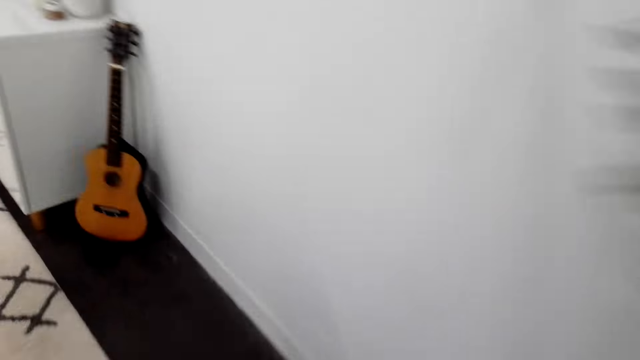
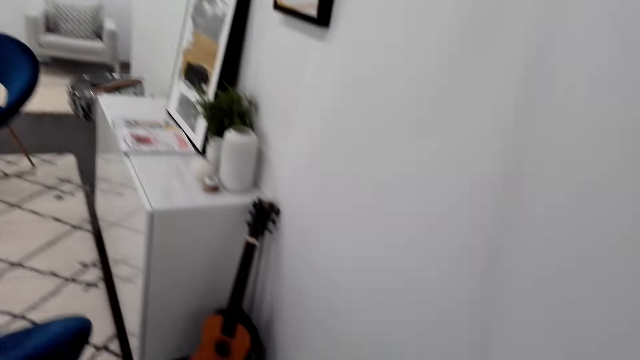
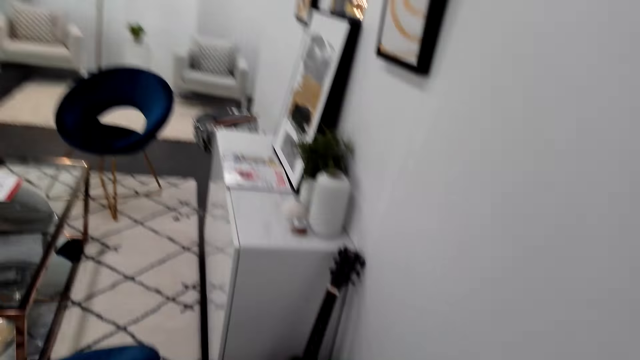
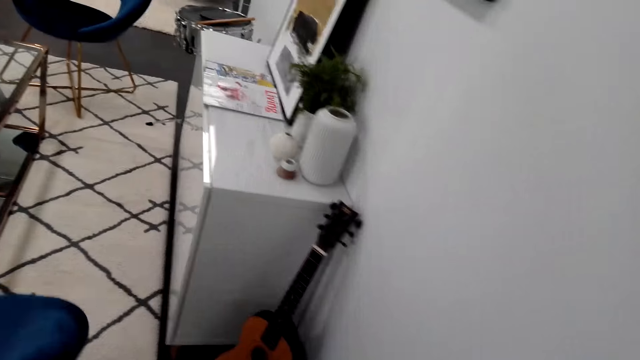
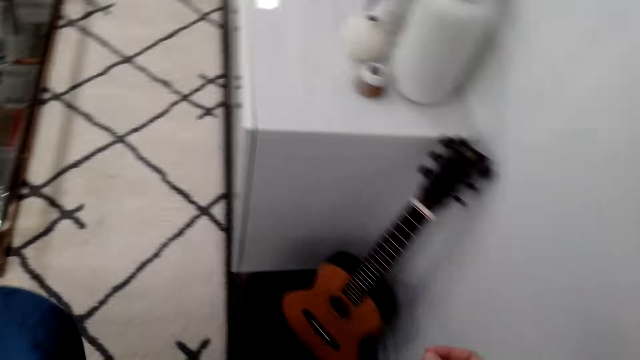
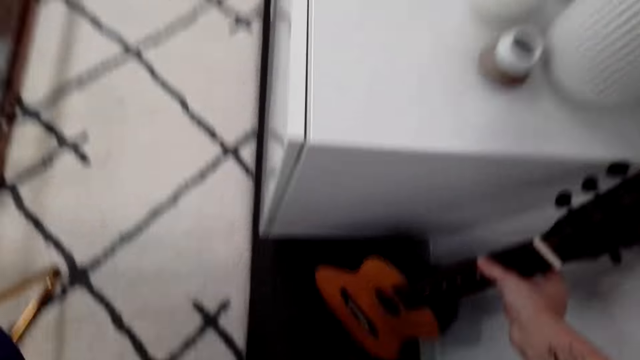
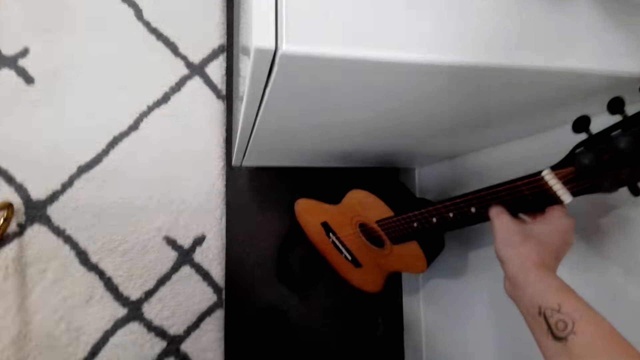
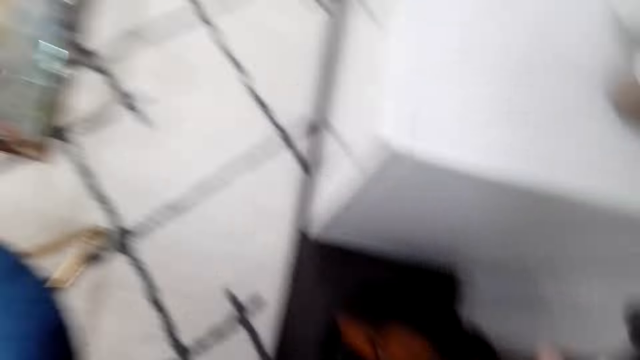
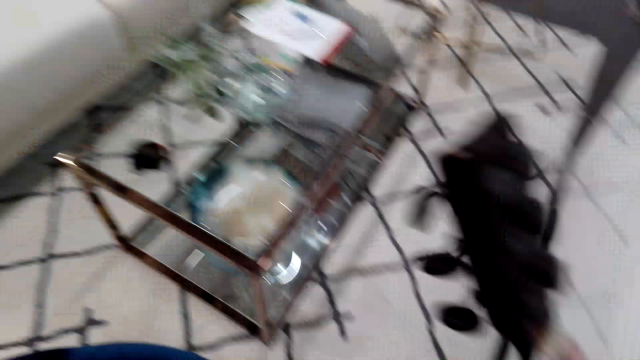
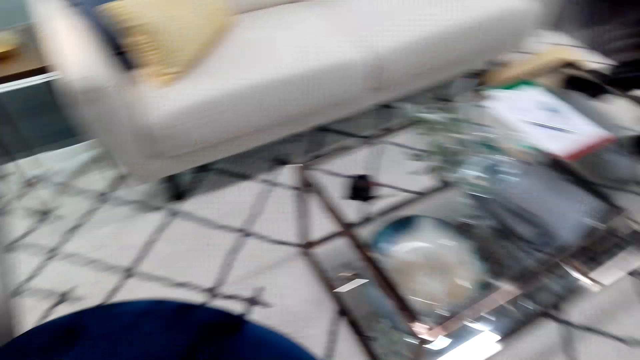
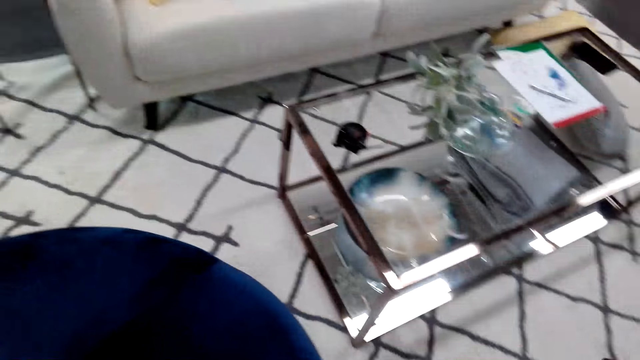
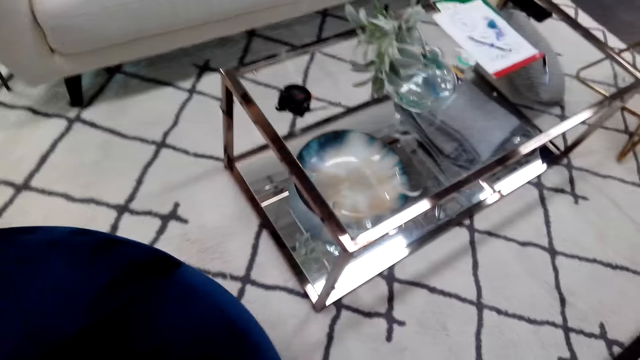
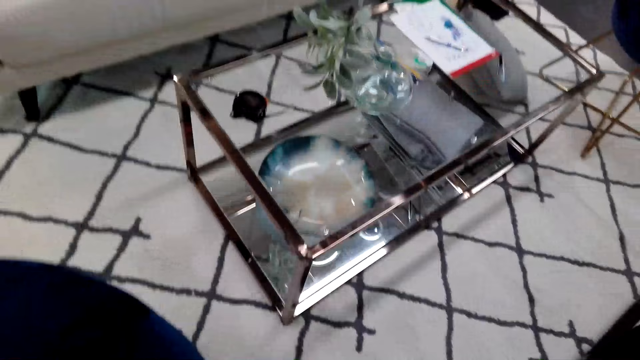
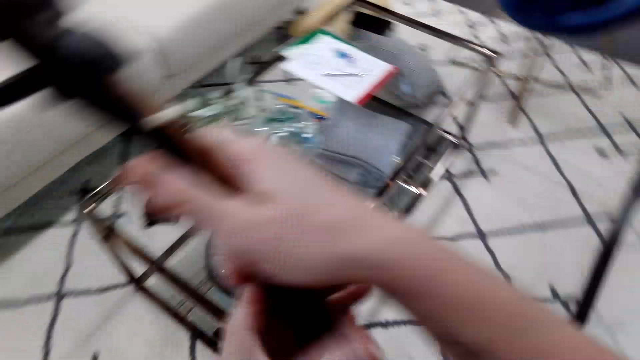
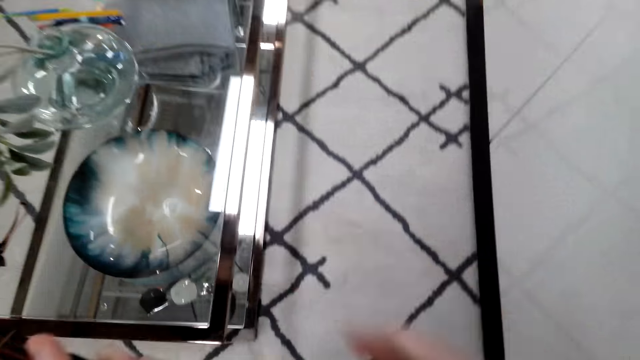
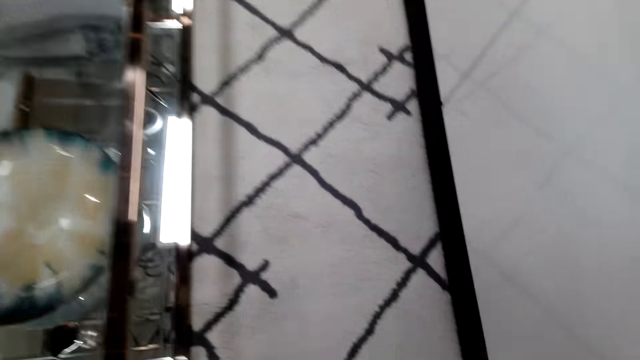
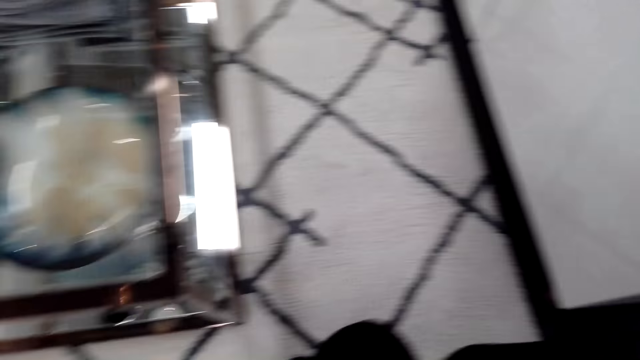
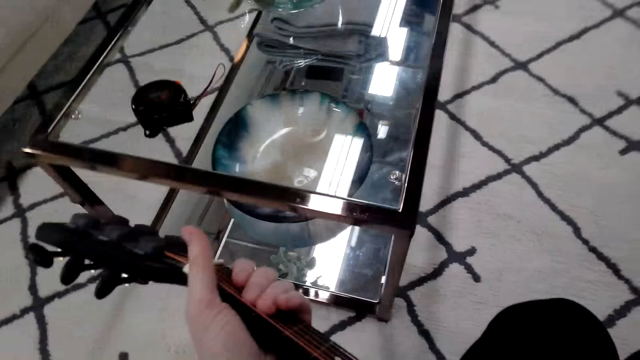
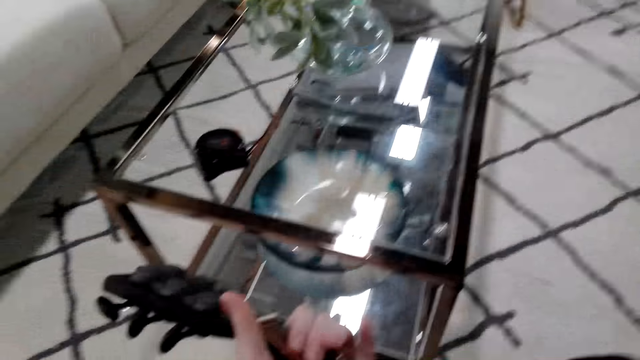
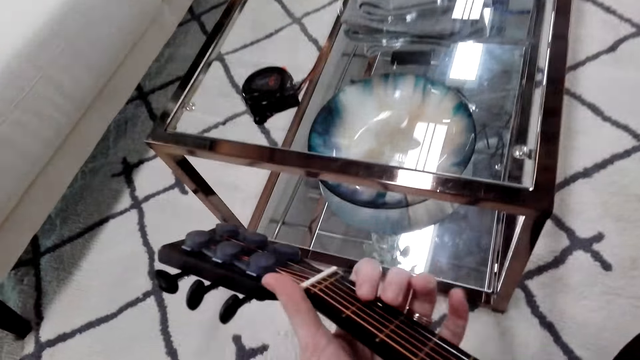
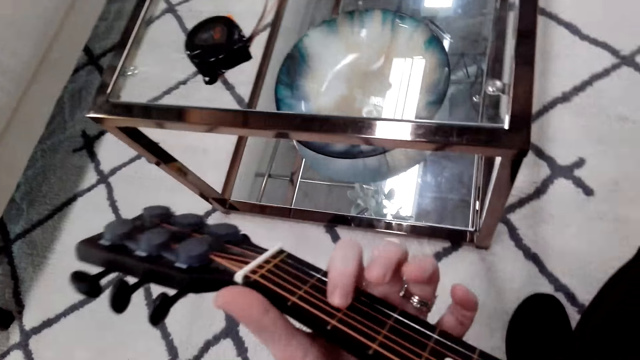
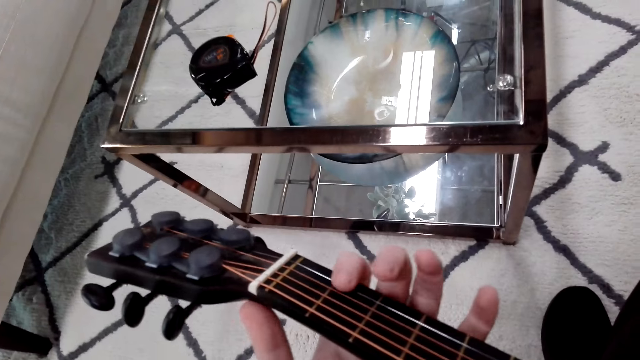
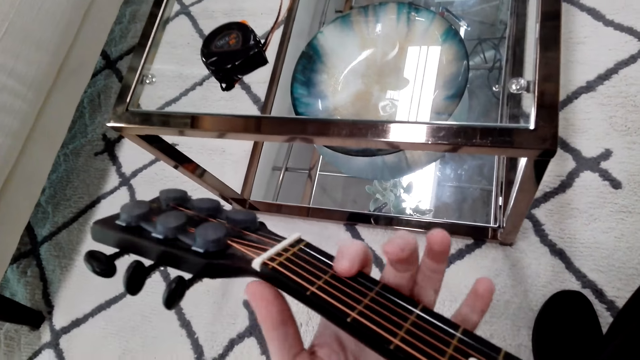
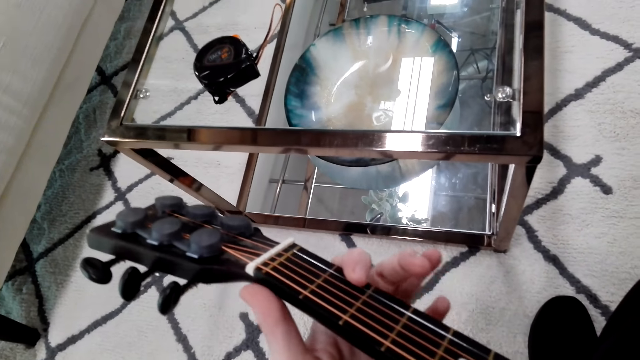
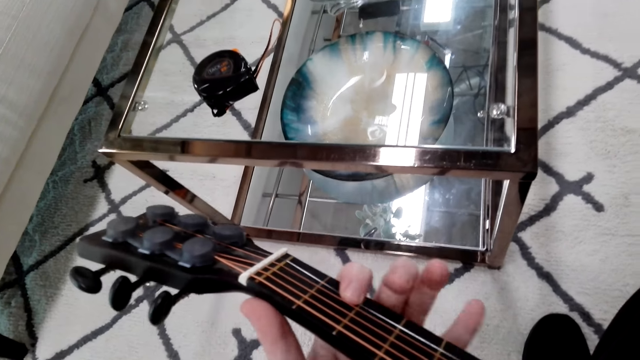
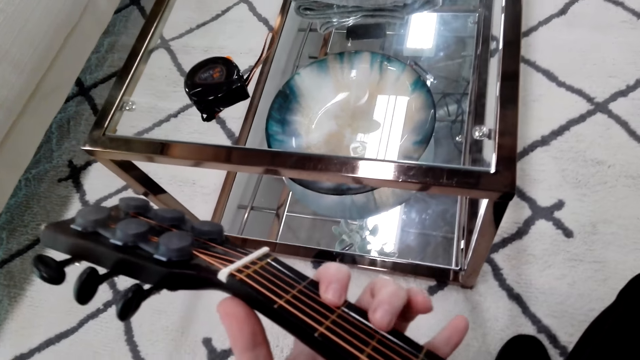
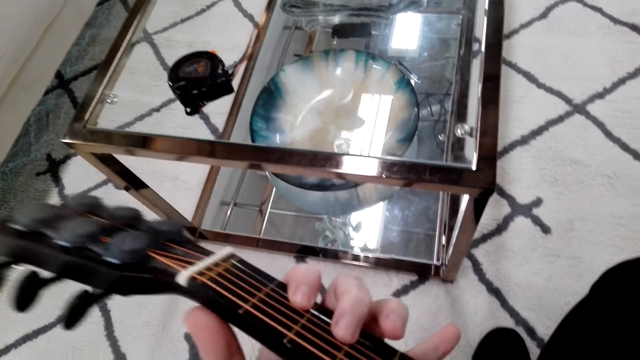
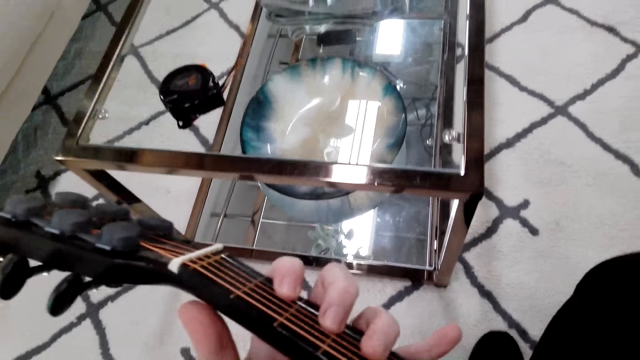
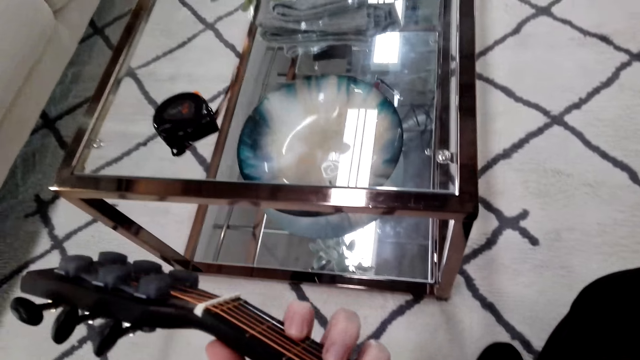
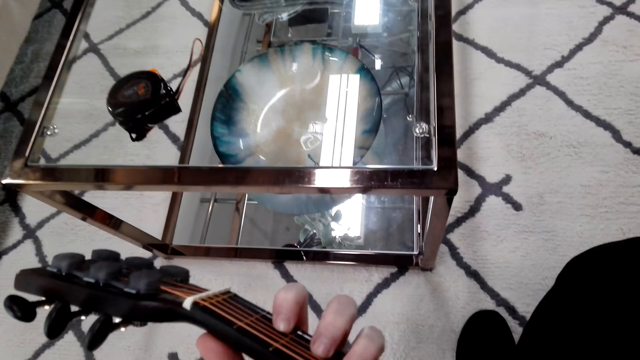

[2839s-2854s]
The camera wearer walks away from the piano. She looks around, walks around, and dialogues with someone. She picks up the guitar. She looks around. She plays the guitar. She dialogues with someone. She adjusts her fingers on the guitar strings.

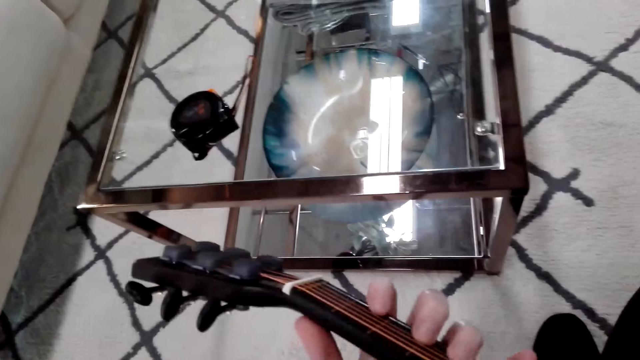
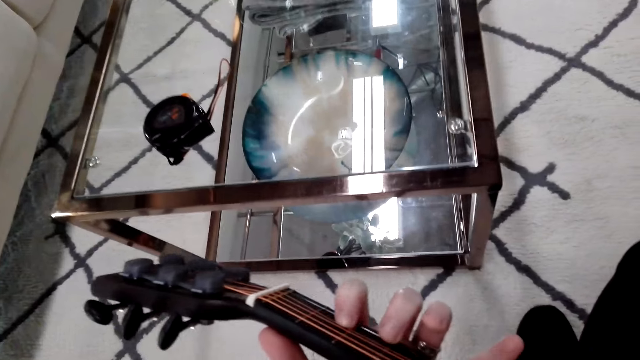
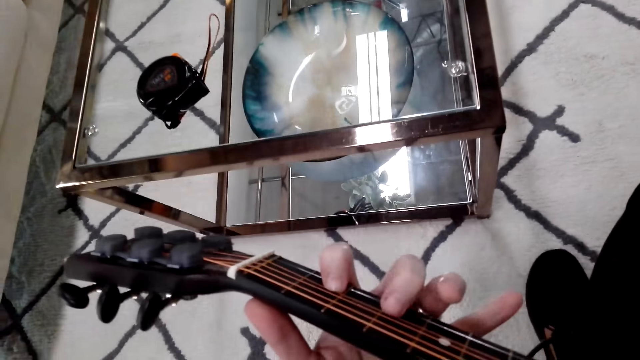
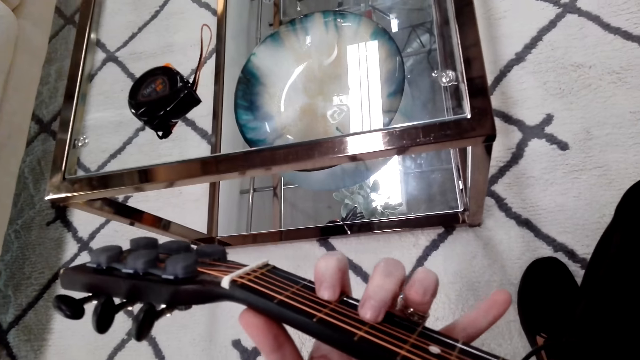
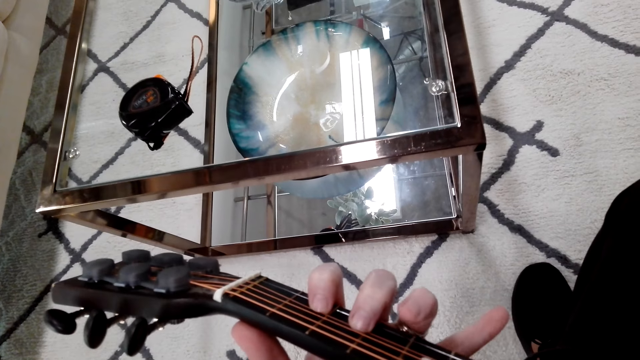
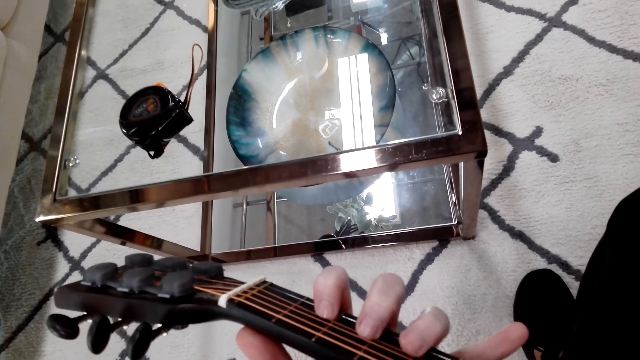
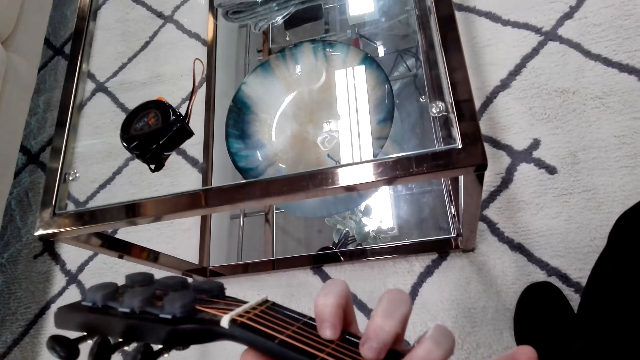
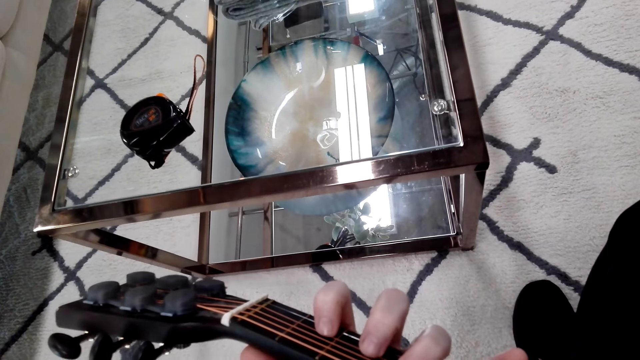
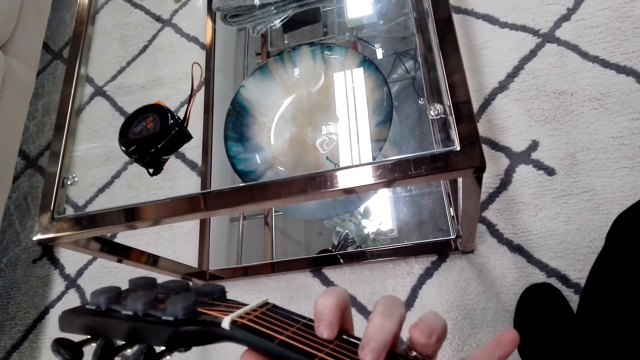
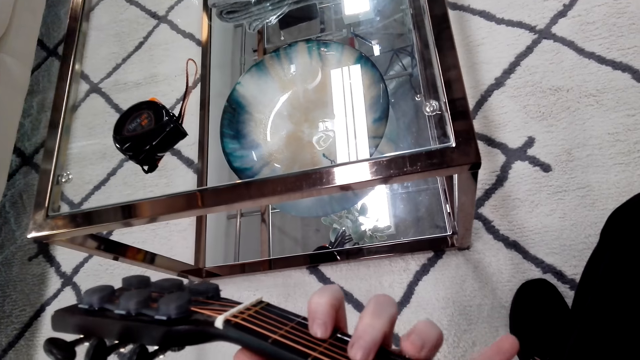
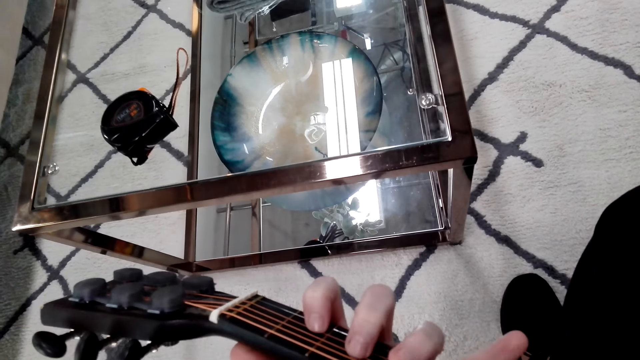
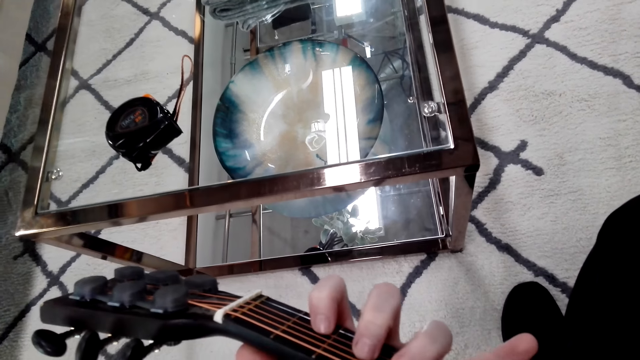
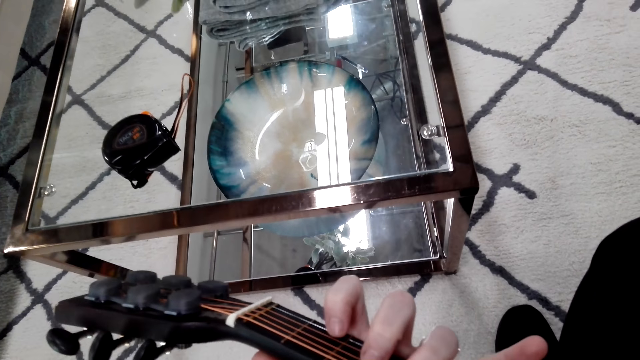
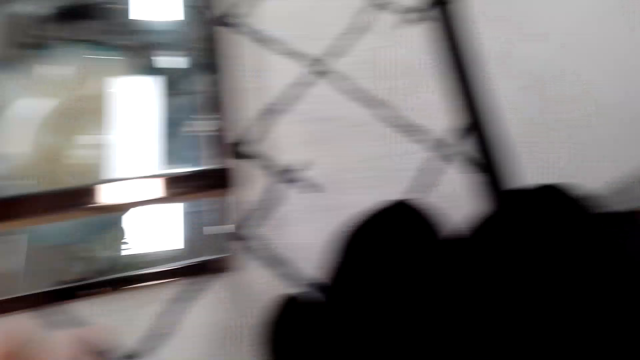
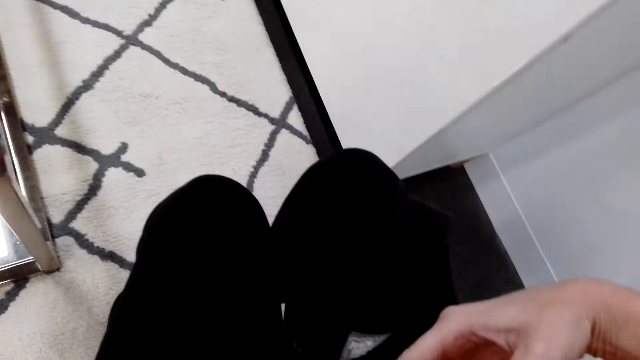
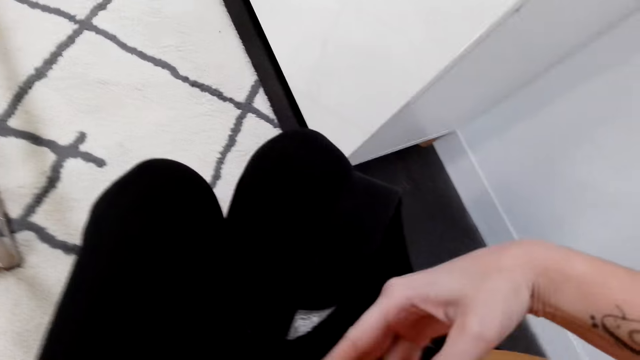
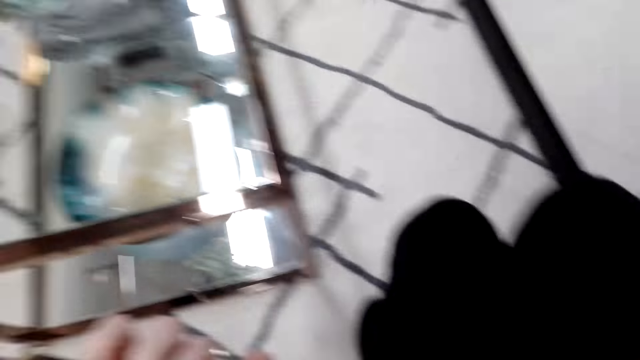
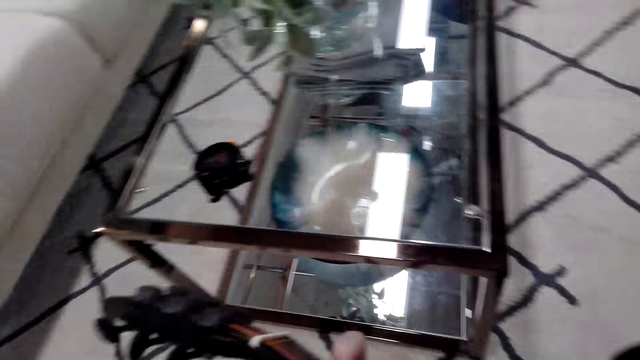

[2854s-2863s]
The camera wearer plays a guitar. They play the guitar.
